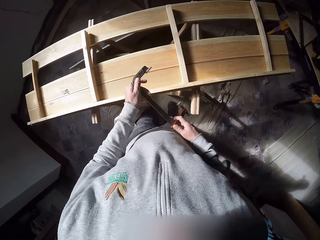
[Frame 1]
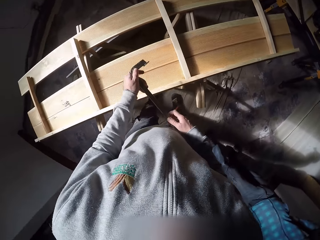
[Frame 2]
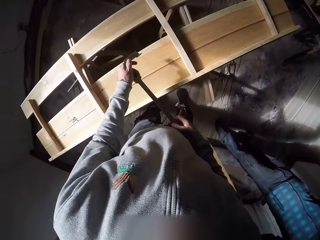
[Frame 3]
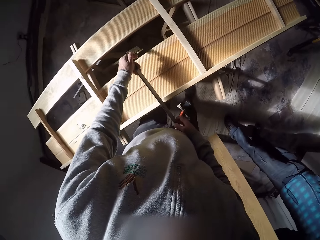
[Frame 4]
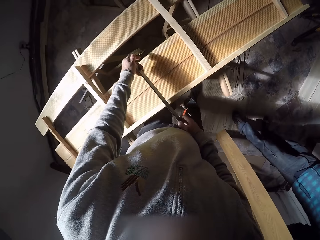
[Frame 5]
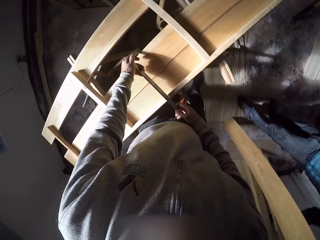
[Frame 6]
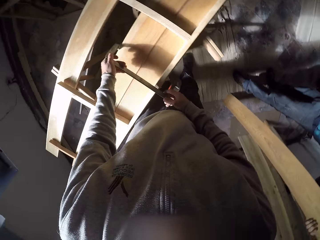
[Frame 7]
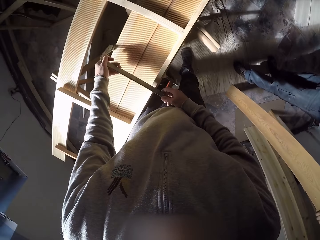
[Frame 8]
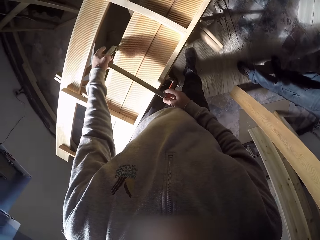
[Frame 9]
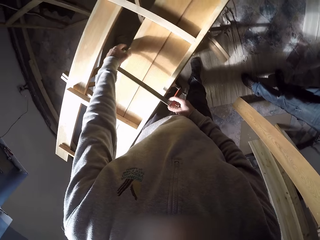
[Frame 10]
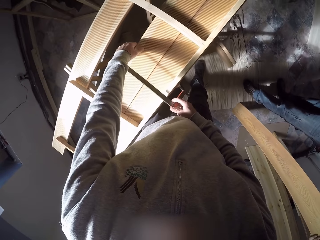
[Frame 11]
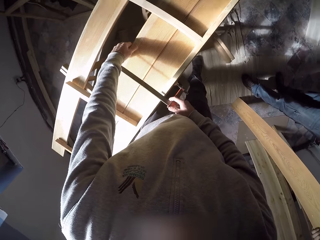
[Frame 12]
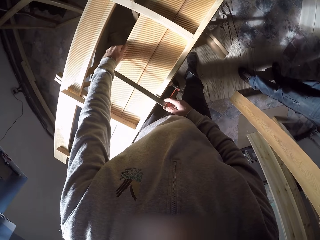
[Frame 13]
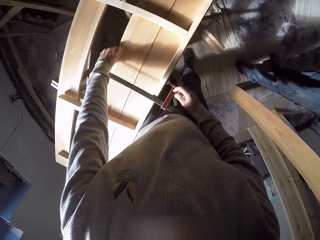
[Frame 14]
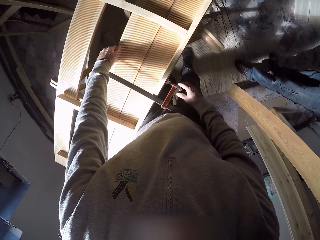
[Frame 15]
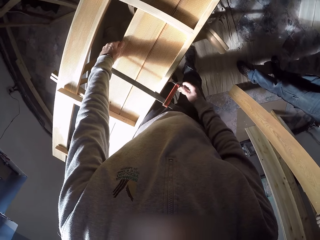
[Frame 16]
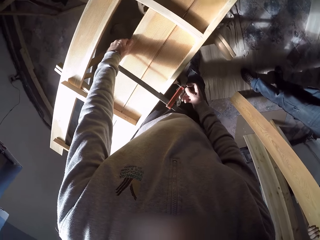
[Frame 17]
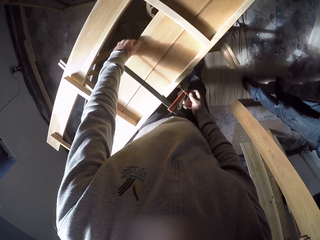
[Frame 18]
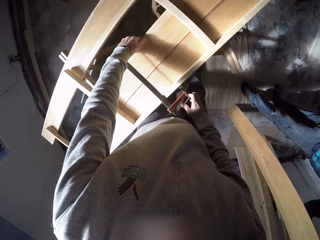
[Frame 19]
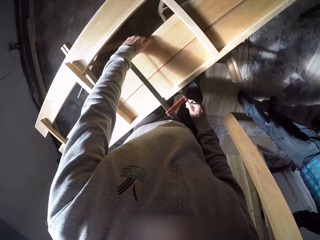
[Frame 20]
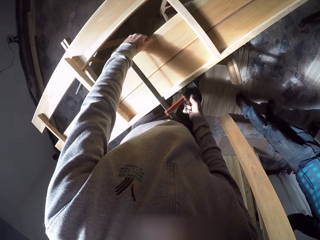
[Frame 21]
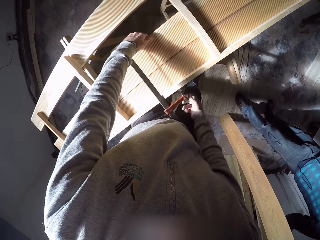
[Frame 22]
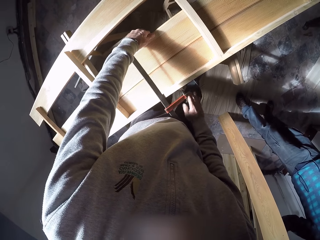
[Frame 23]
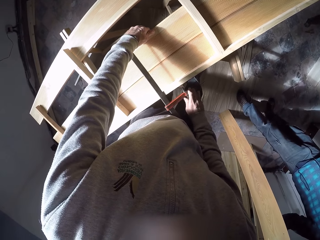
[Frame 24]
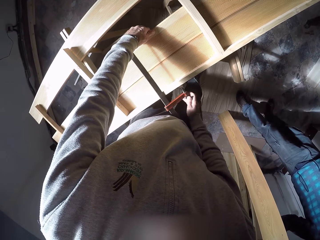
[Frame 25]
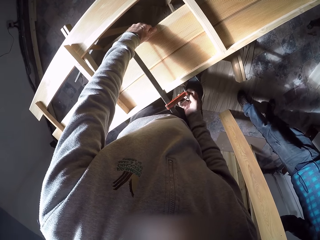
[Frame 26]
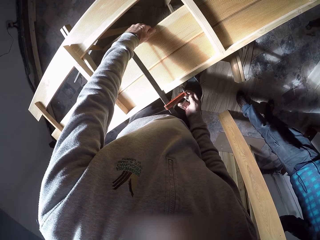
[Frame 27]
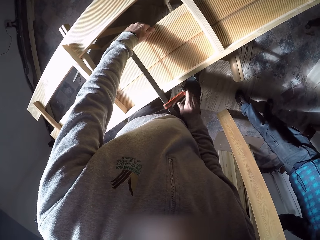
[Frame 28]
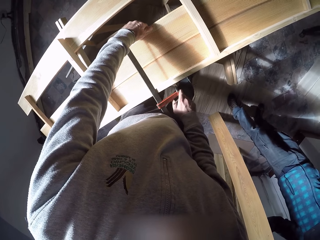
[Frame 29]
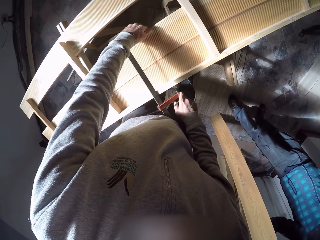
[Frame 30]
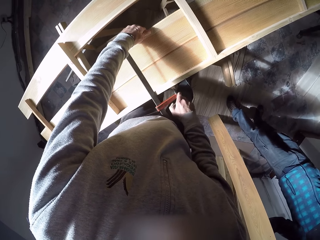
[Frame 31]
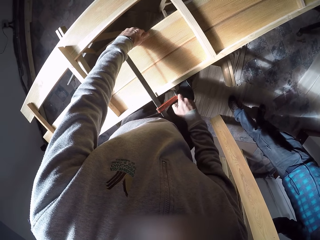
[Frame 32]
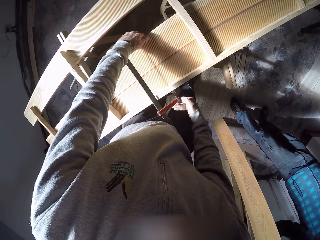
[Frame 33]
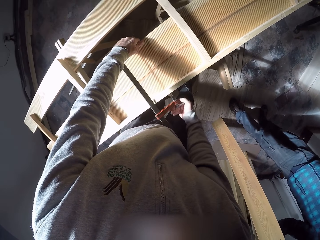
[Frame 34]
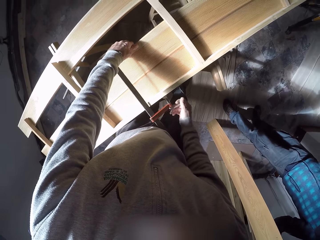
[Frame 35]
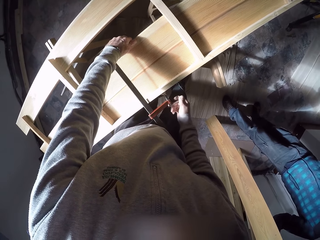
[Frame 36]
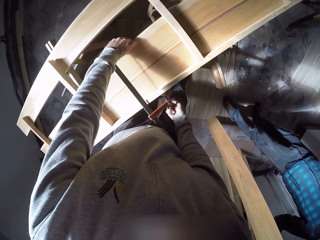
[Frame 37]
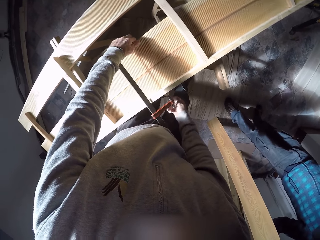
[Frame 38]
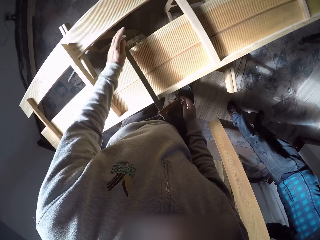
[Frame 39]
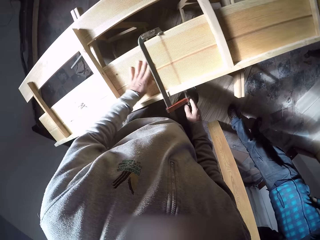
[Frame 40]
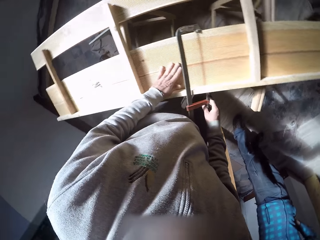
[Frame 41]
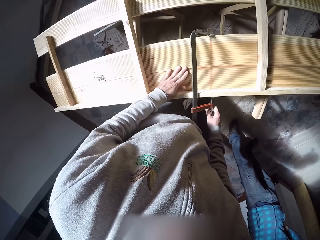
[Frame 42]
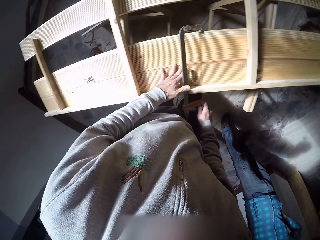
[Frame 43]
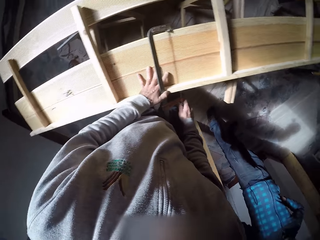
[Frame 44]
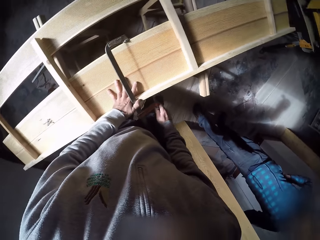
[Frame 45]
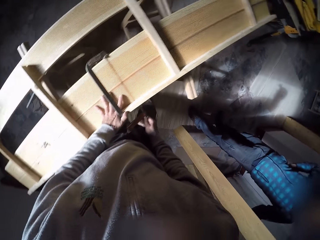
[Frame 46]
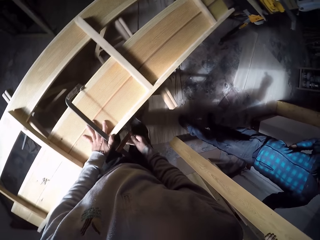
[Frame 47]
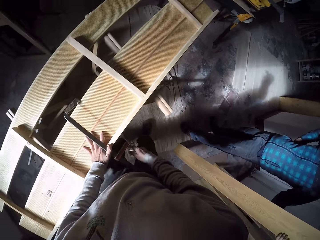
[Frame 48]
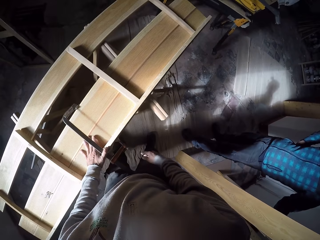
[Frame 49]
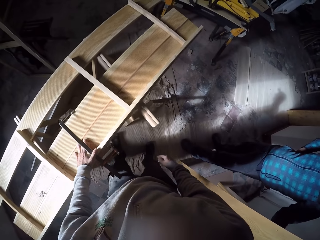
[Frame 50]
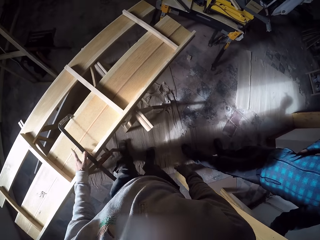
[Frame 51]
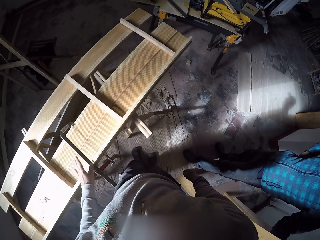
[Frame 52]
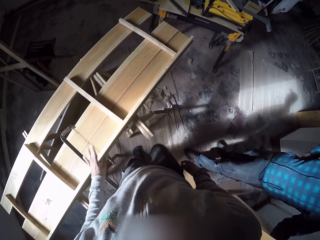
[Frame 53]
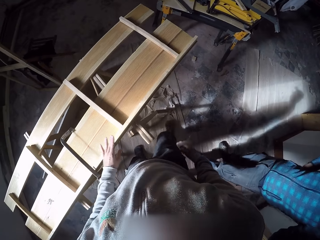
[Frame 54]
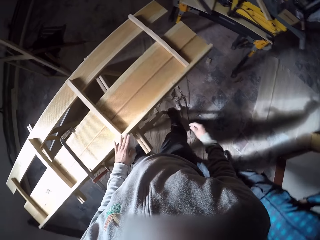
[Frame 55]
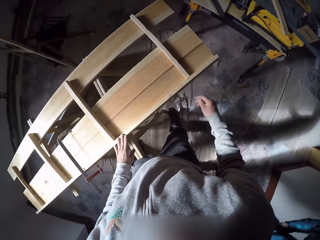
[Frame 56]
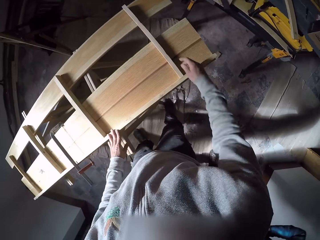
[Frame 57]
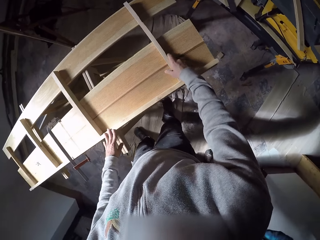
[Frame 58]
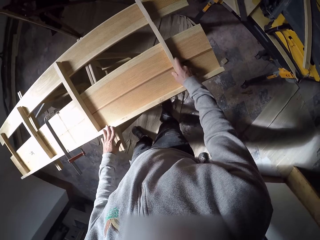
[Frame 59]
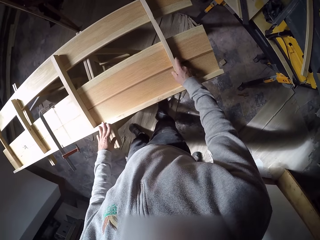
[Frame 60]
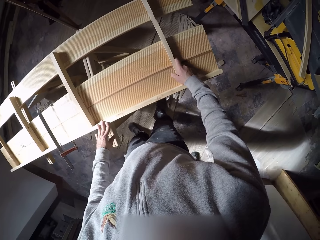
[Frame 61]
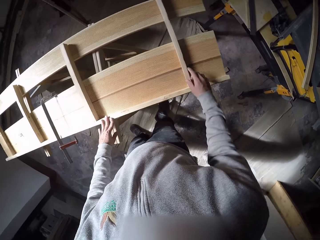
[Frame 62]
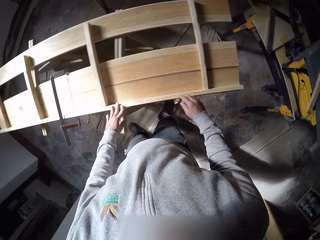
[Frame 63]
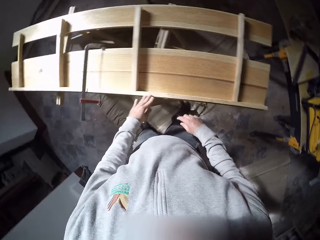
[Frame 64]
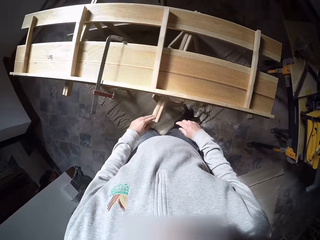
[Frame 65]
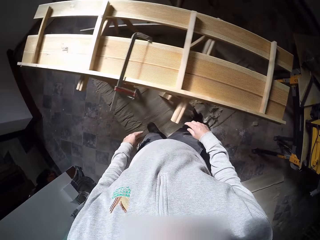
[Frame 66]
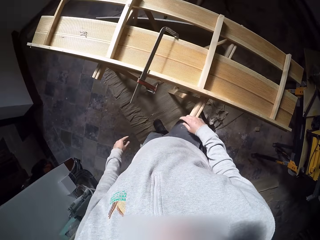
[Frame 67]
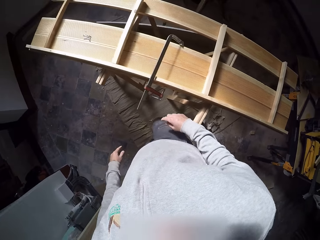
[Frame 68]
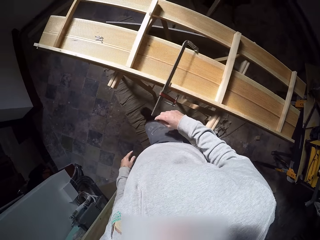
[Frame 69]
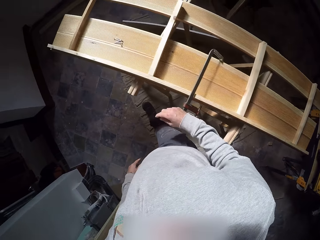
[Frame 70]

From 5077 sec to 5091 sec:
The camera wearer puts the clamp on the wood on the bench. He presses the woods on the bench with his left hand. He tightens the clamp on the wood on the bench with his right hand. He places his left hand on the wood on the bench. He holds the clamp with his left hand. He takes his right hand off the clamp. He takes his left hand off the clamp. He places his left hand on the wood on the bench. He aligns the wood. He places his right hand on the wood on the bench. He takes his right hand off the wood on the bench. He takes his left hand off the wood on the bench.

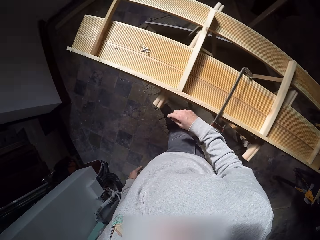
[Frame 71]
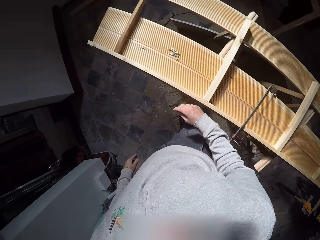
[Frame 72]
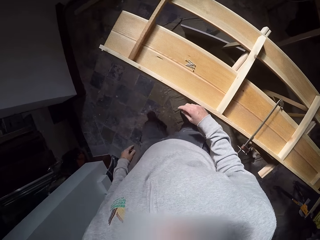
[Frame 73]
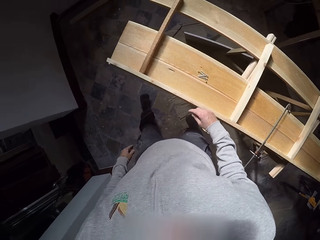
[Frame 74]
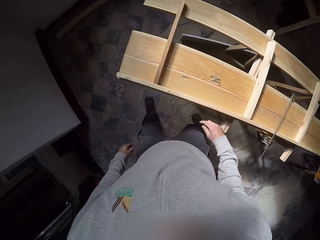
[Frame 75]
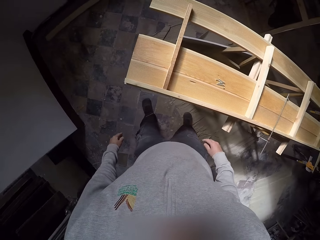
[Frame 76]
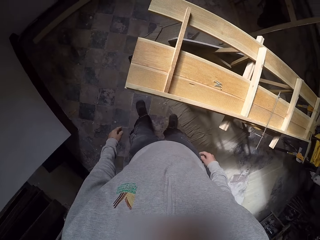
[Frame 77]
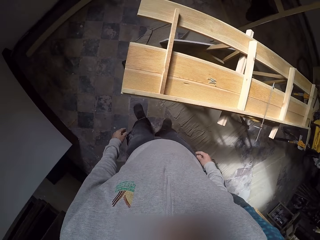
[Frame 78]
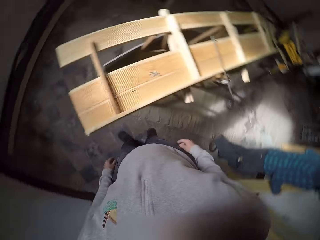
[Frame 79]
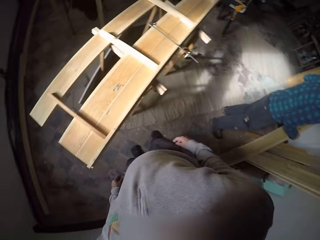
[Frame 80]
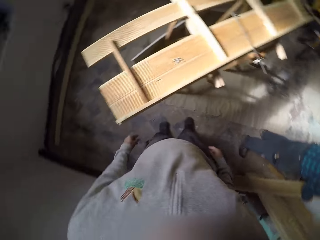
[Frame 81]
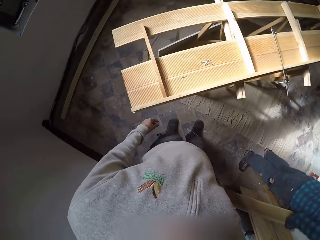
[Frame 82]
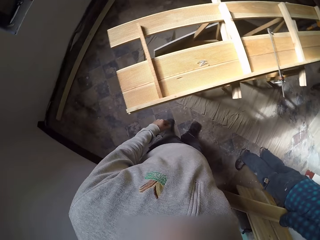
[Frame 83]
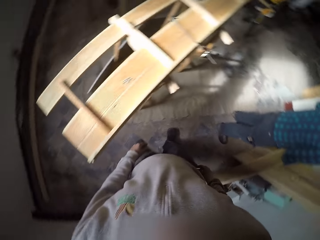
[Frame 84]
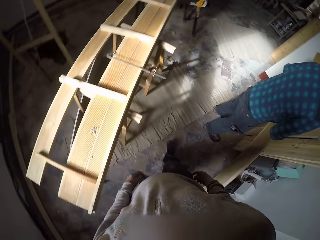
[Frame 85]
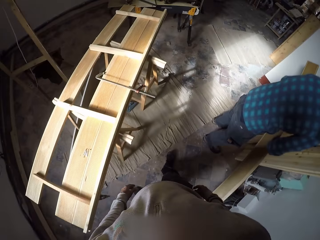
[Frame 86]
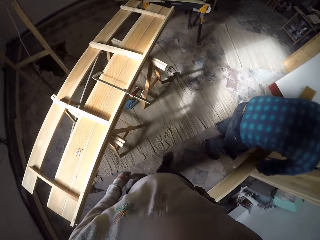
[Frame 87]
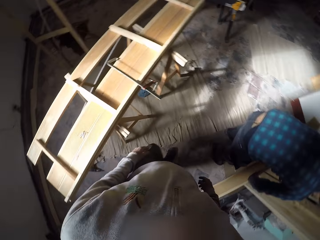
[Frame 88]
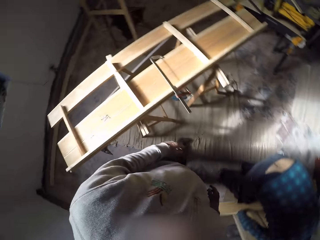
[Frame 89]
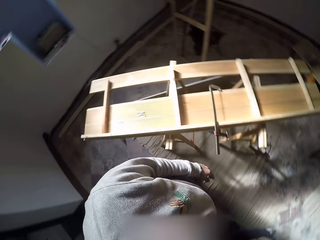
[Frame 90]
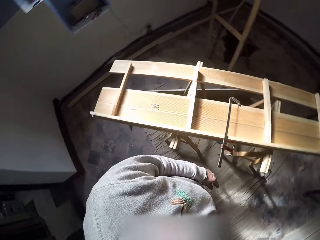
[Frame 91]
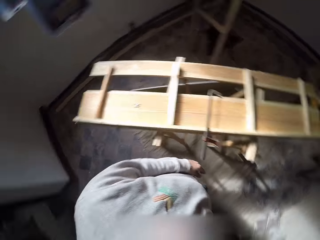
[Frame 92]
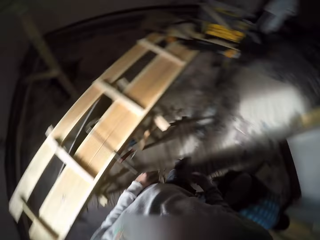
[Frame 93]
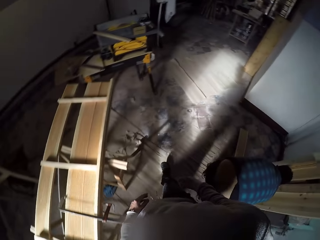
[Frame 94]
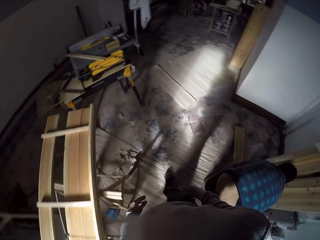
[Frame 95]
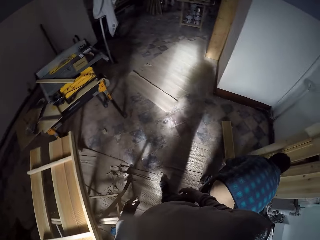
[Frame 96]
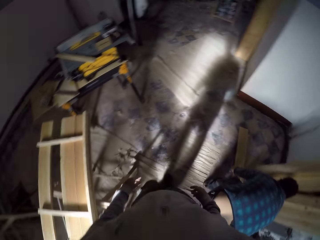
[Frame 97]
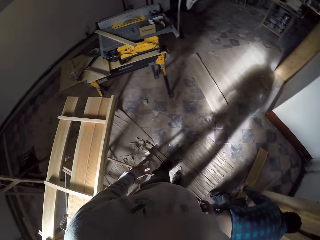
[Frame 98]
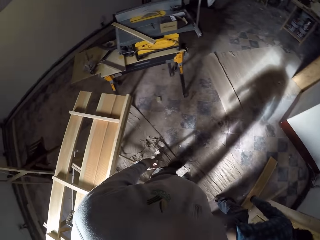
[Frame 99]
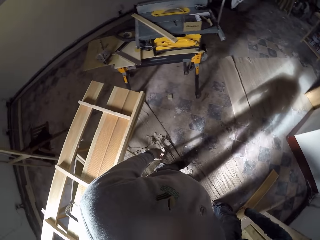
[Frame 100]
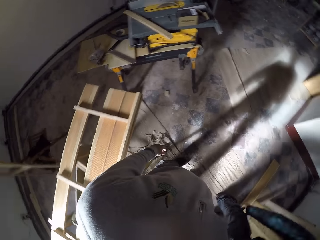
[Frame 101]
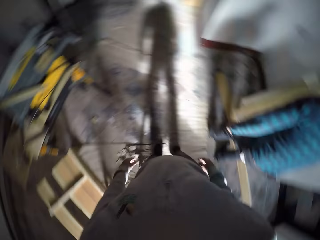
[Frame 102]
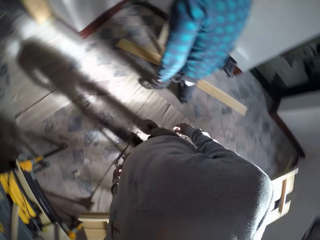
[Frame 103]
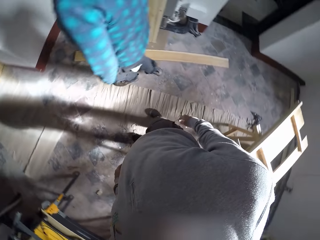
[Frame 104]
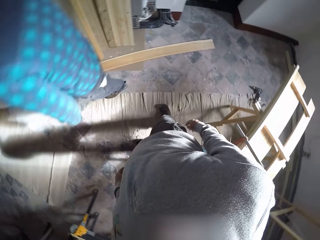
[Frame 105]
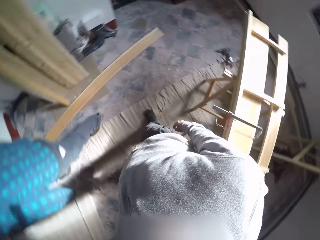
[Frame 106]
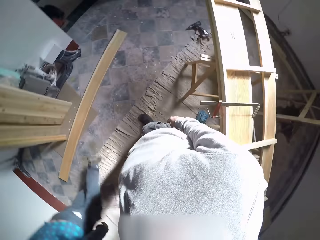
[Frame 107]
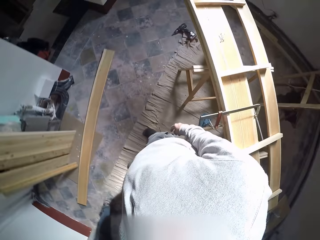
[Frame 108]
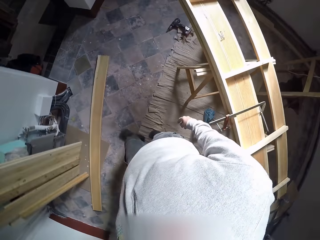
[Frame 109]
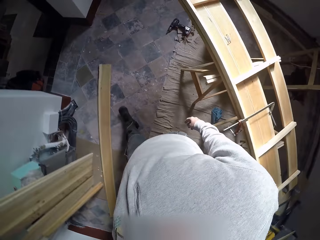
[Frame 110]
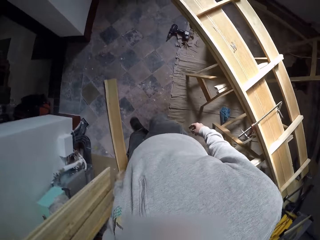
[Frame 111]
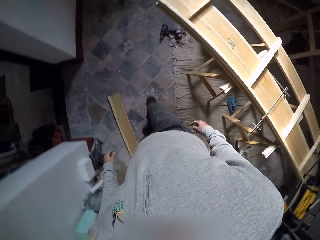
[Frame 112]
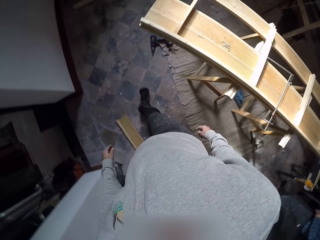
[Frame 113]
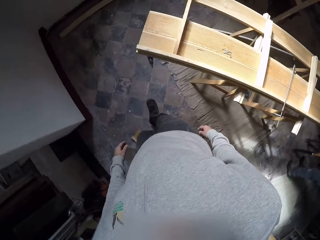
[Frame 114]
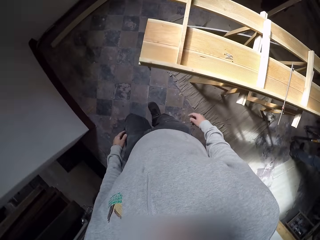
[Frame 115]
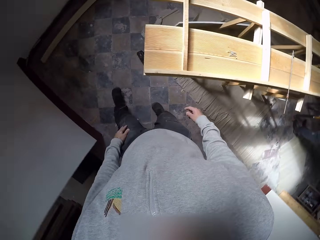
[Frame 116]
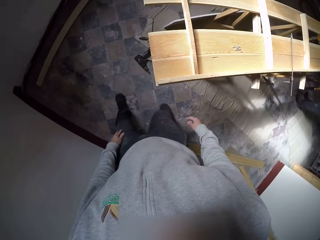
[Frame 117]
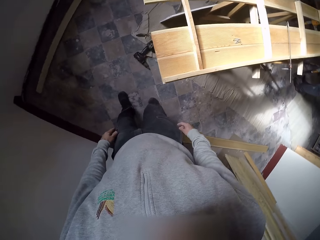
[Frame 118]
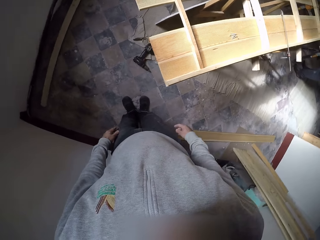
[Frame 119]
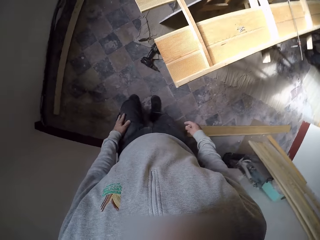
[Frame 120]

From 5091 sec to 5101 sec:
The camera wearer checks the plank of wood. A man holds the plank of wood. The man places the plank of wood on the floor. The camera wearer looks around the workshop. The man places the wood plank on the floor. The camera wearer looks around the workshop. The man walks around the workshop. The camera wearer looks around the plank of wood.
